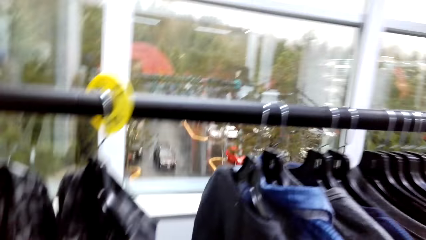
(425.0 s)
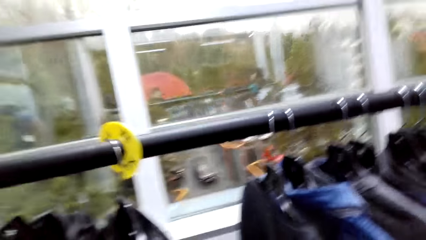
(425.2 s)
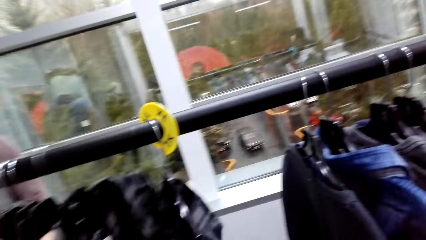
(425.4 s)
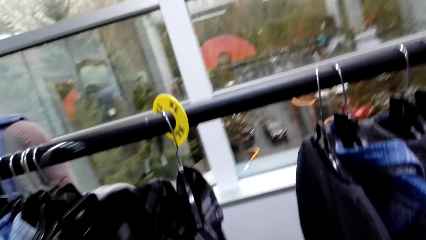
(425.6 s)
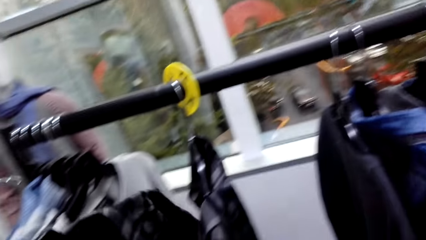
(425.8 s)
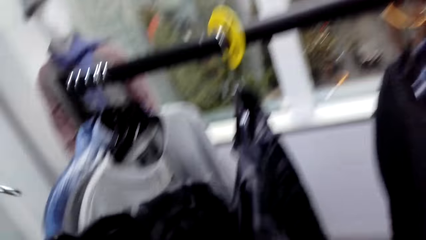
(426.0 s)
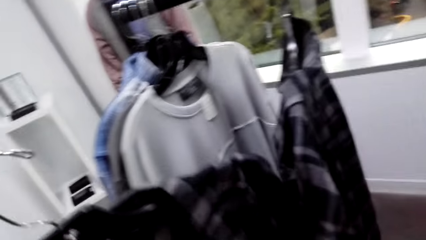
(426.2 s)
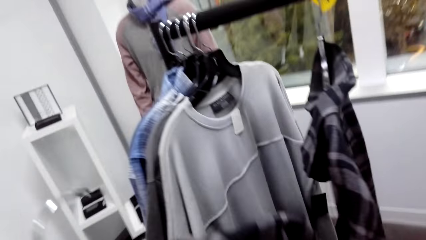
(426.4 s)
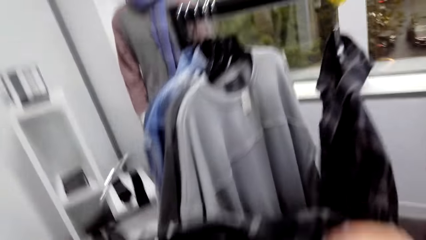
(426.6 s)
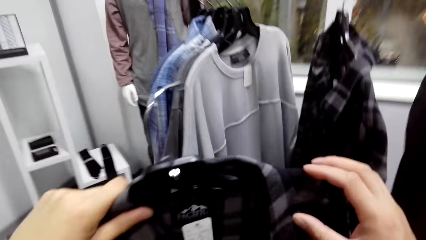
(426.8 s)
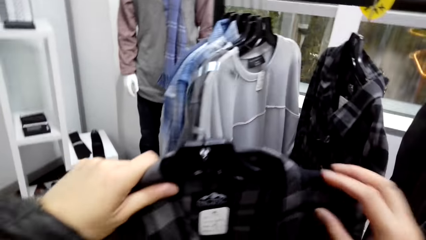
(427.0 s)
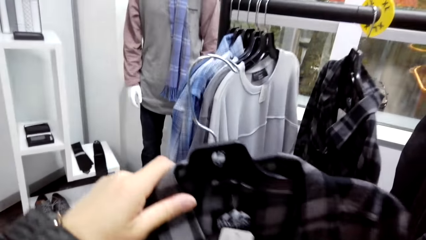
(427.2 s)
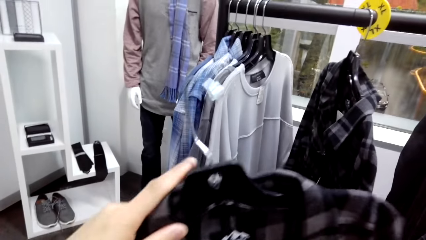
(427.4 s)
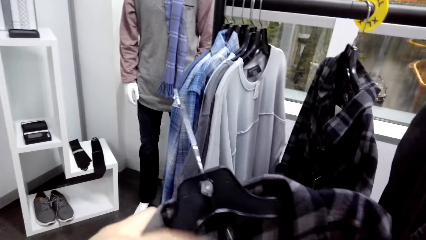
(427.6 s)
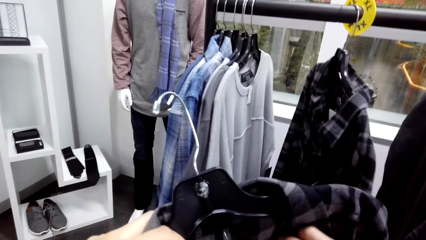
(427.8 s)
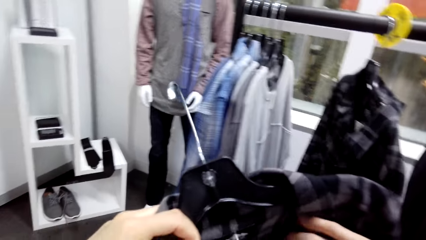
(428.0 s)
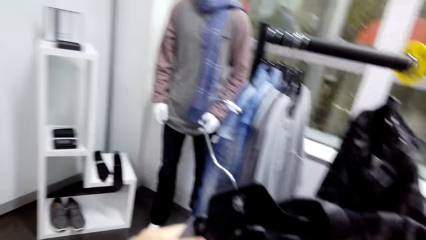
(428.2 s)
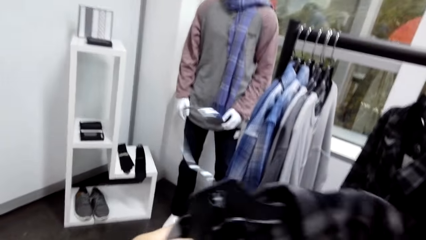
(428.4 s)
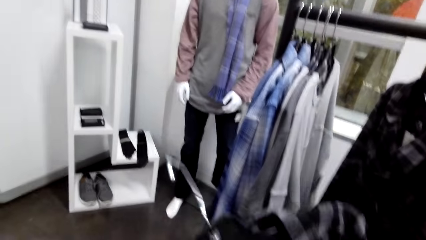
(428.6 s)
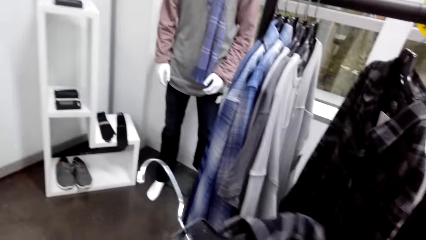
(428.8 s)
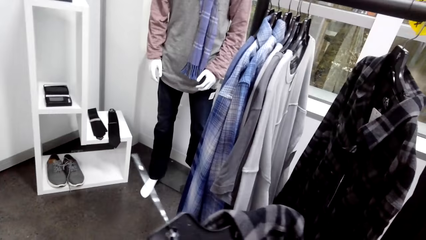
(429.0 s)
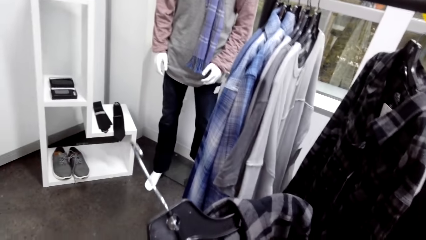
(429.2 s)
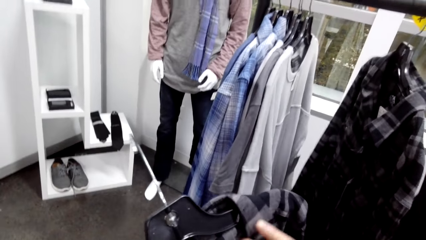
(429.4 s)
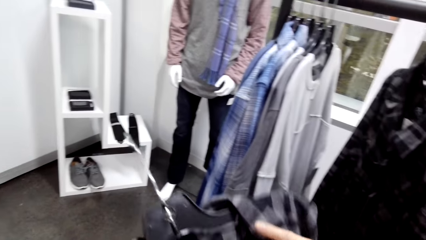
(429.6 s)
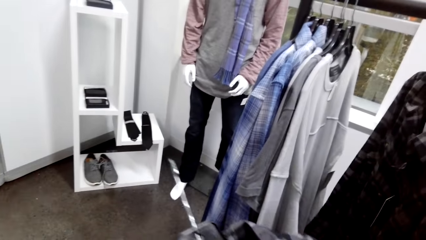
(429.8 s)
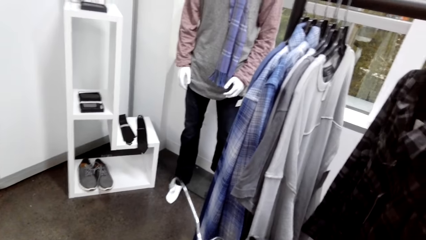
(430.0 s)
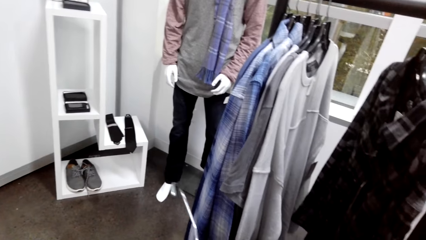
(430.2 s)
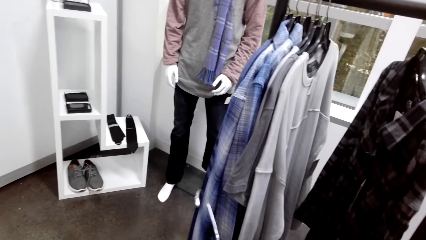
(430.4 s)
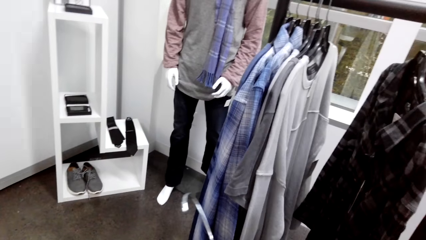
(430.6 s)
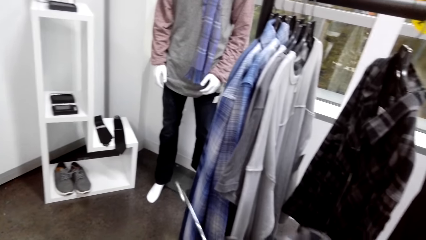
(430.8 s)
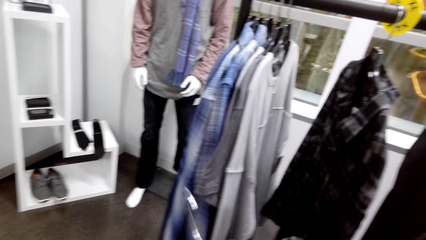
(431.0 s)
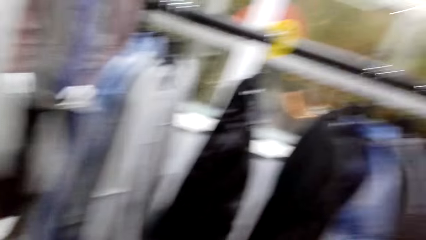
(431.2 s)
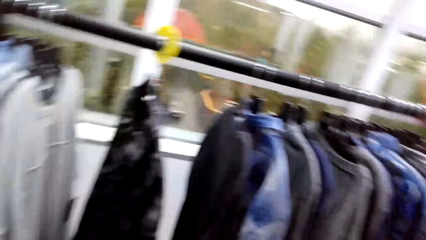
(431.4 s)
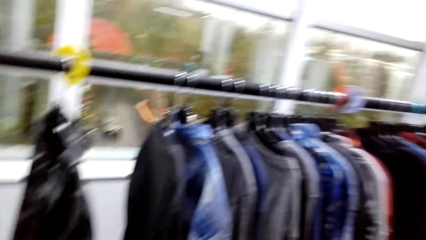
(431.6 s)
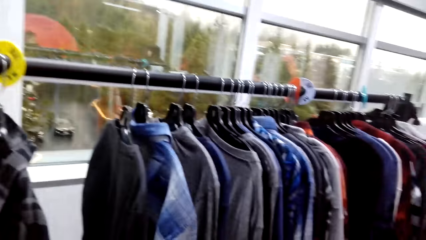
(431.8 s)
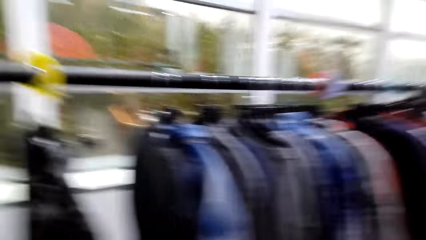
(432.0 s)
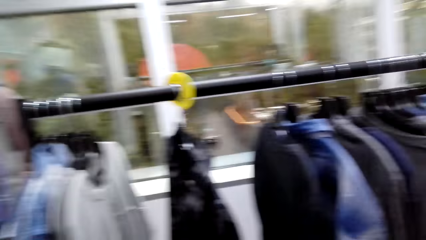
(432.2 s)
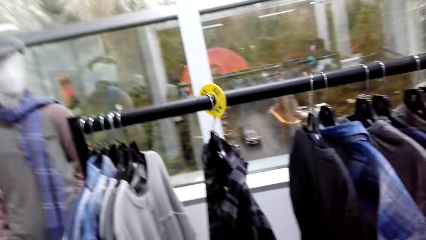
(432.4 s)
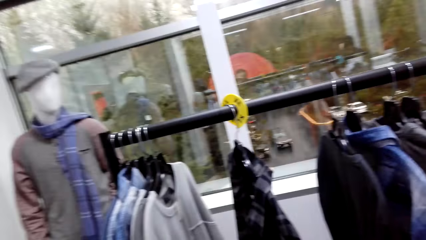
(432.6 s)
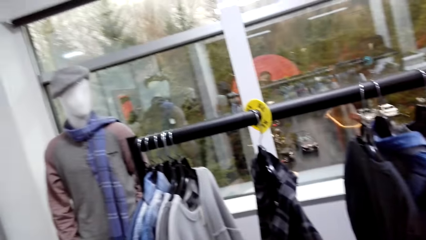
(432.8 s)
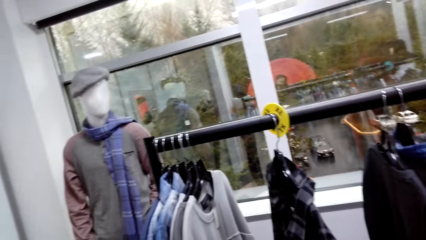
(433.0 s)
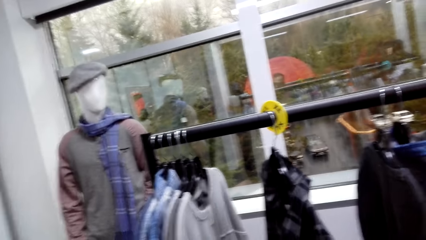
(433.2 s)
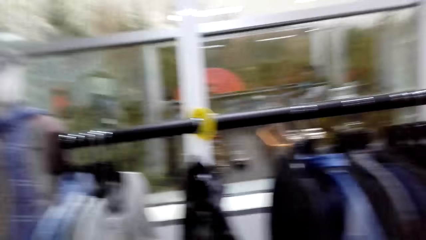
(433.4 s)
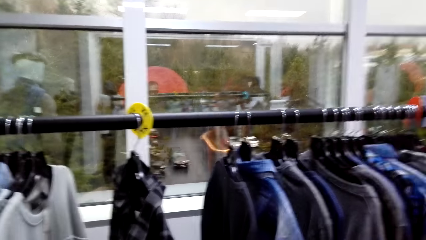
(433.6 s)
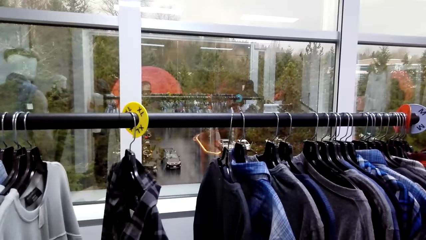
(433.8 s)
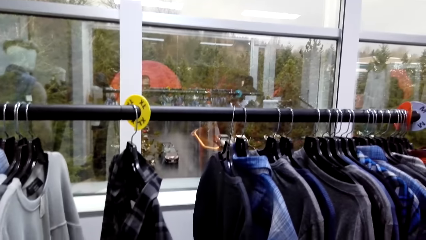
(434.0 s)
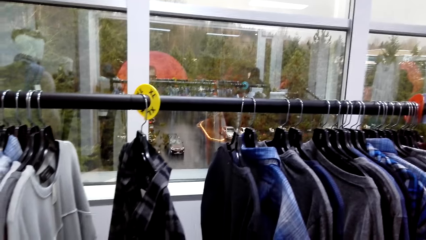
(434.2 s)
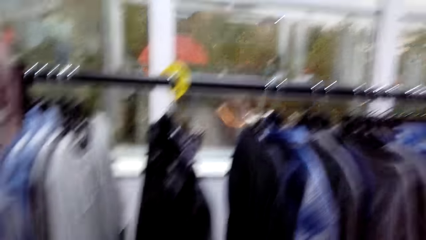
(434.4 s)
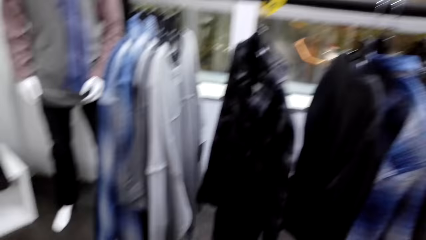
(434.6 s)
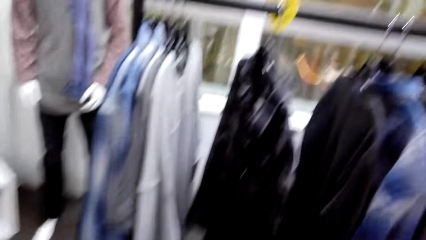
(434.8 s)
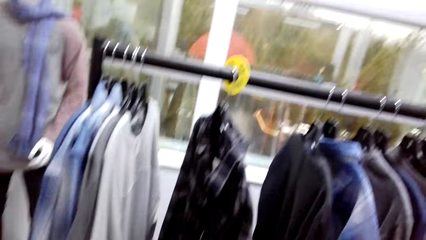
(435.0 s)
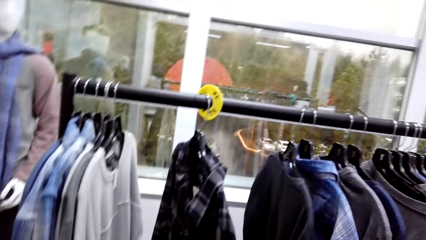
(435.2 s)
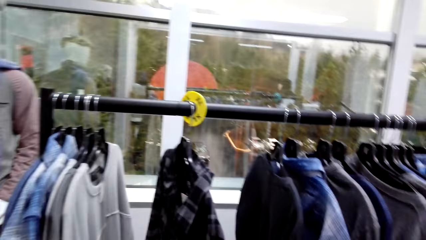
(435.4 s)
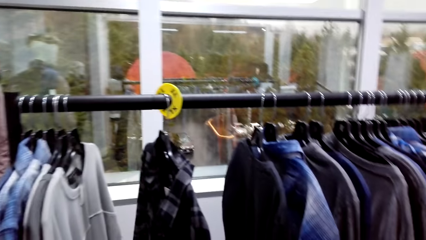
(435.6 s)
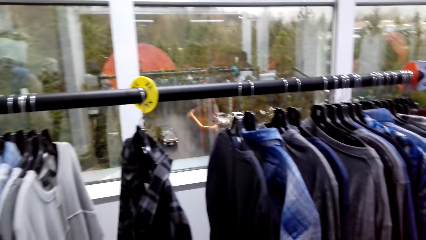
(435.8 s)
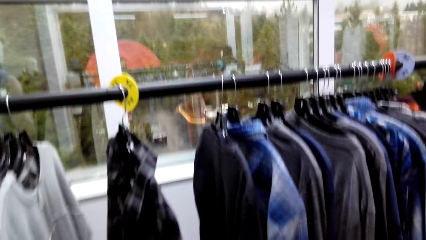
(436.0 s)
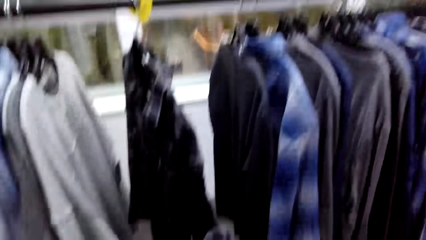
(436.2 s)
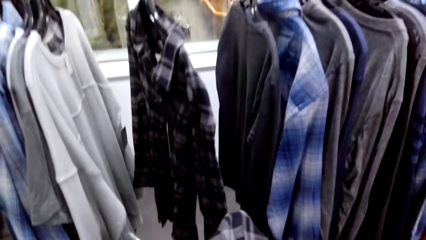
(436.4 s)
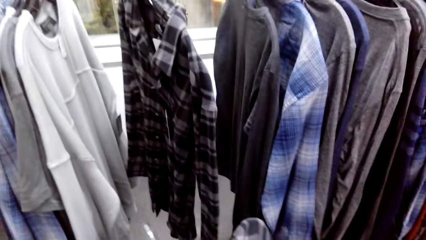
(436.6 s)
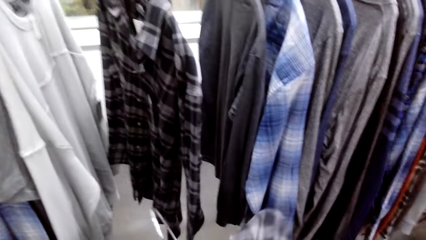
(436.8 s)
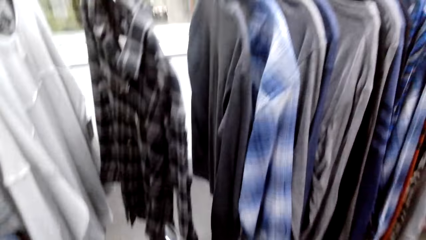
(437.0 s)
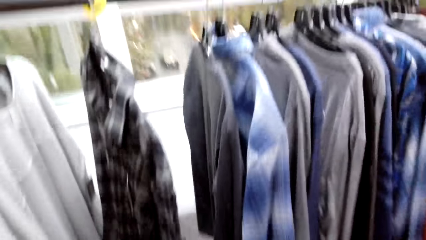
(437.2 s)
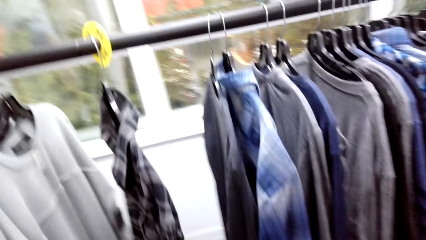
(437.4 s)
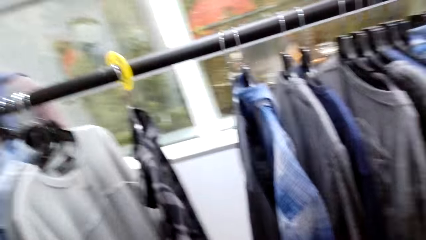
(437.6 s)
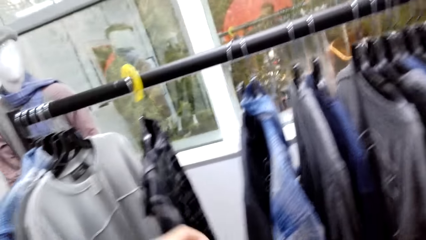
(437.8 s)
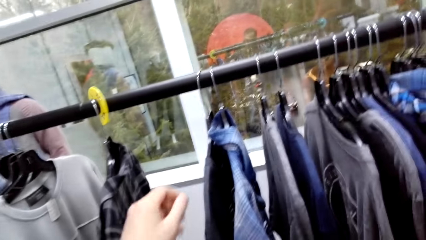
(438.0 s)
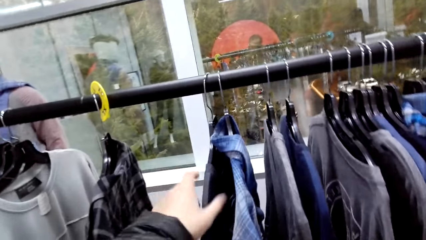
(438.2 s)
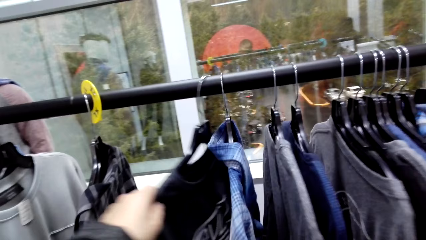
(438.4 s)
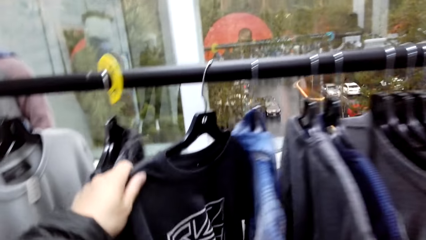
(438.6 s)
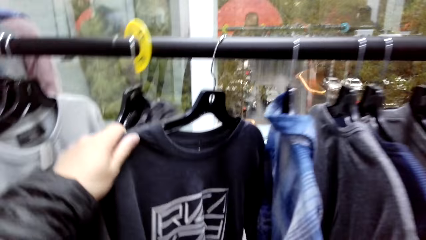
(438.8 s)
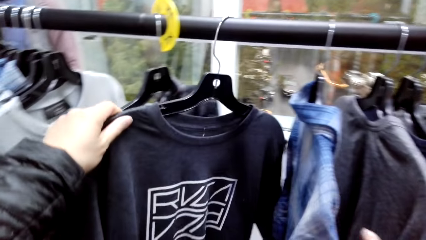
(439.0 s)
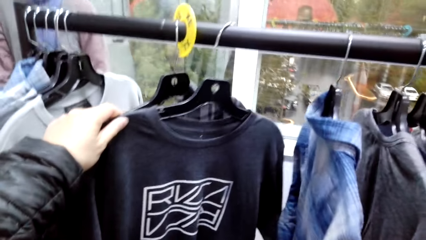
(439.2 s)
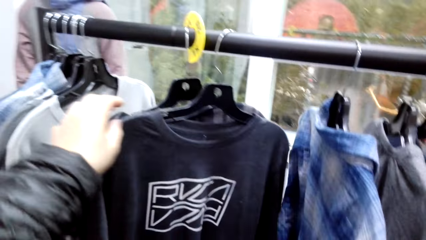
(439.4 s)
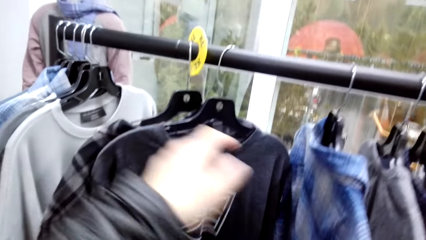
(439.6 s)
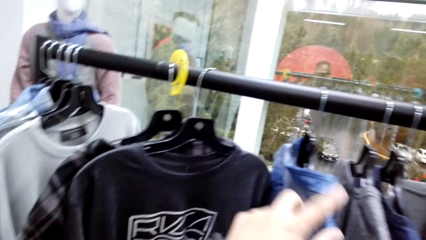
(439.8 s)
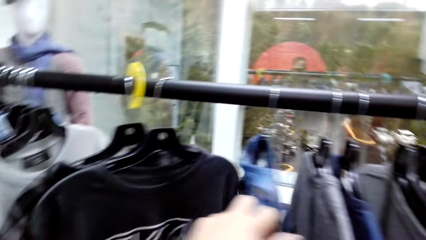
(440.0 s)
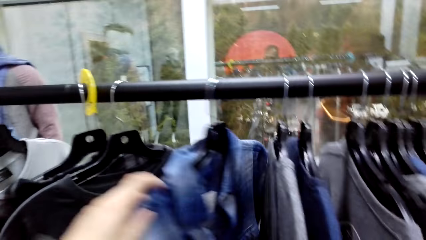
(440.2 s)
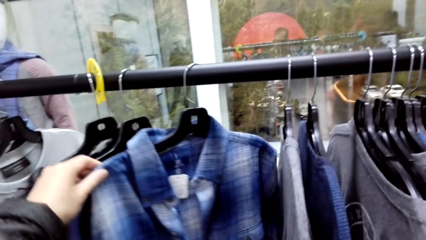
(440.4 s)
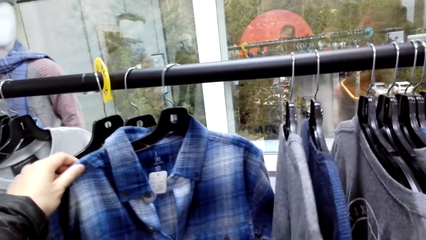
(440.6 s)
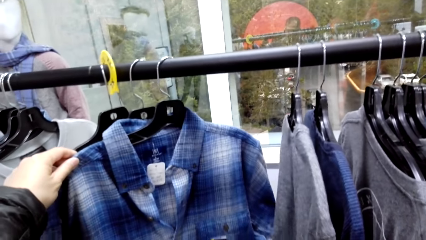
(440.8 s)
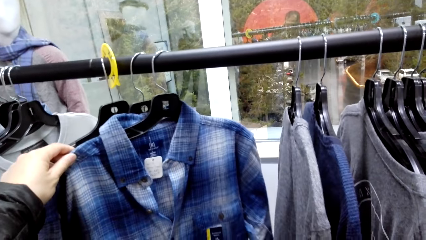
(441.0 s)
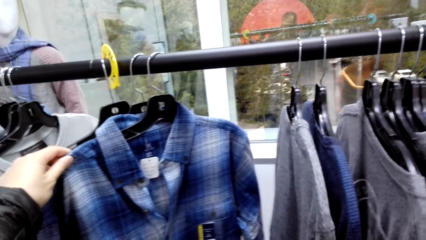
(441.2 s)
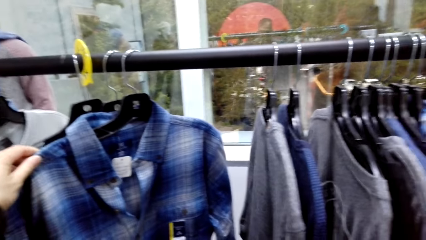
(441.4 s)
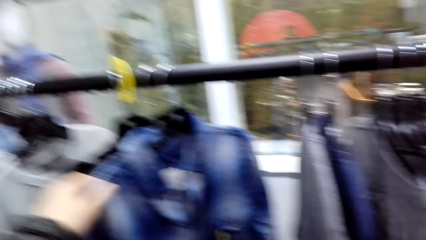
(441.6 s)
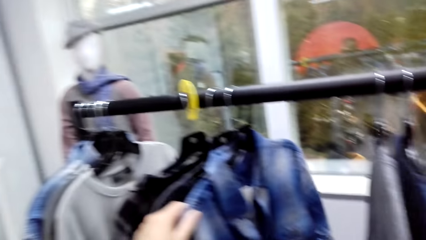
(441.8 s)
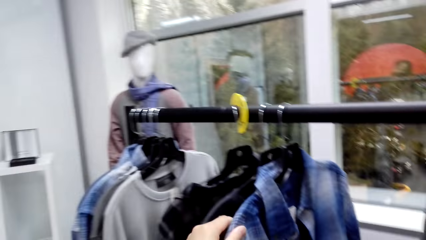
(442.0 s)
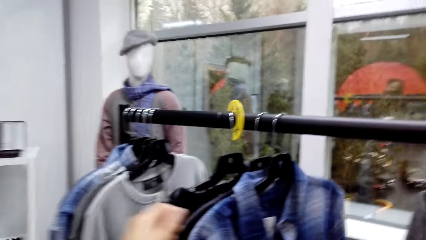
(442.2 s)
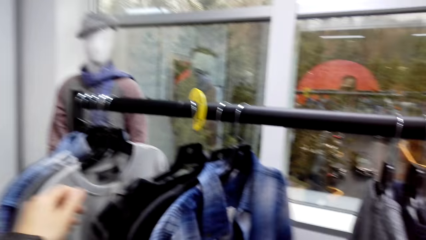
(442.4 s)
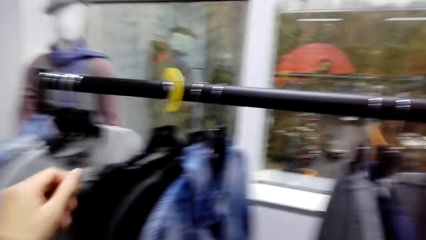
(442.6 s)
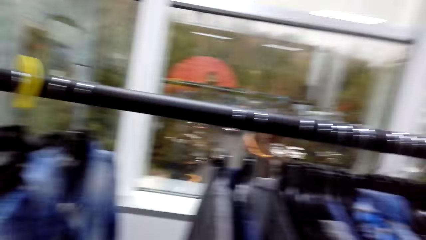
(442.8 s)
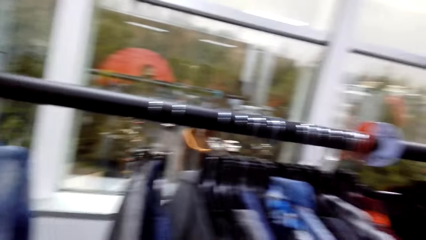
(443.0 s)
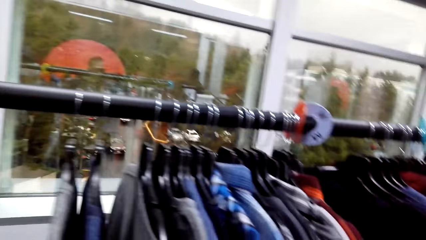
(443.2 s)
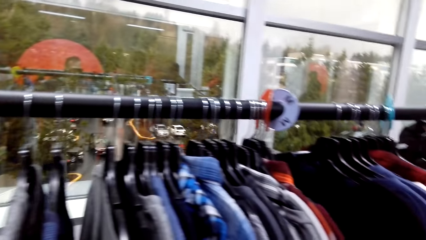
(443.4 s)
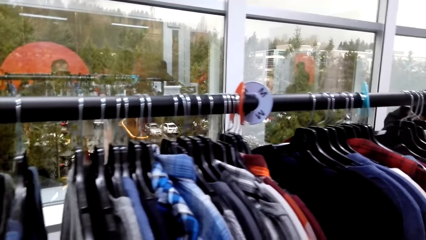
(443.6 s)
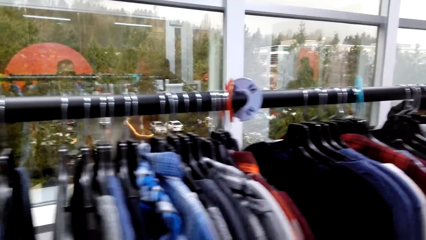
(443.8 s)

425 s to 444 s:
The camera wearer picks a shirt or cloth on the hanger. They hold the cloth on their hands. They hold the cloths on the line hanger. They take a look at the cloths.
